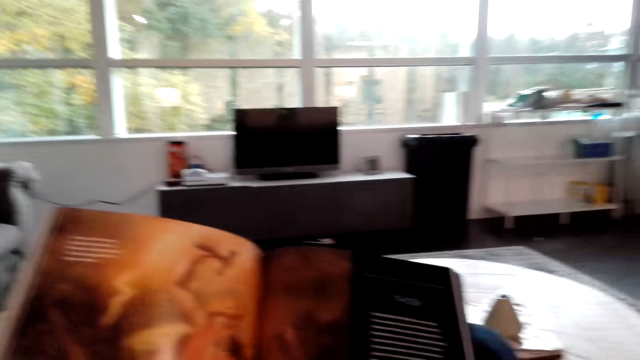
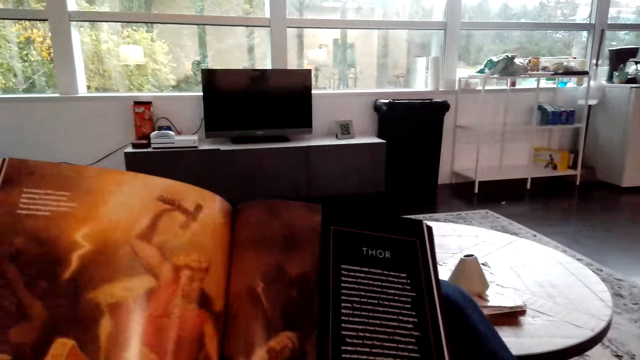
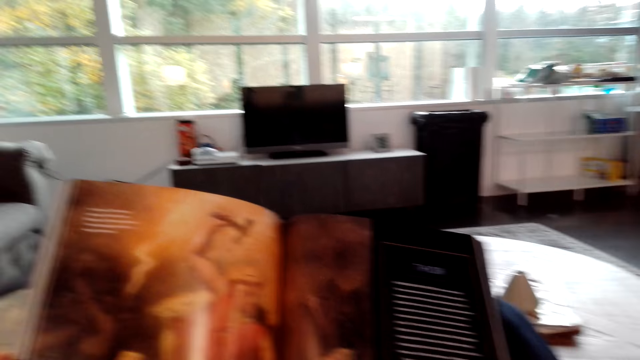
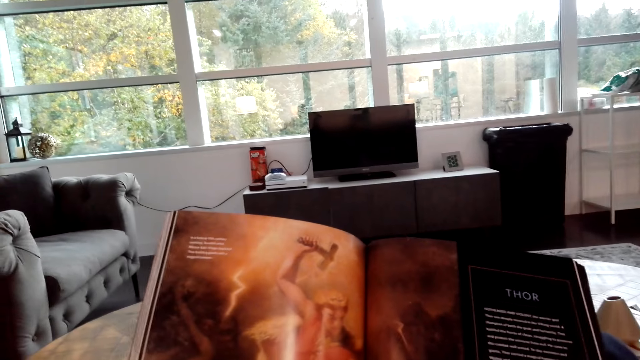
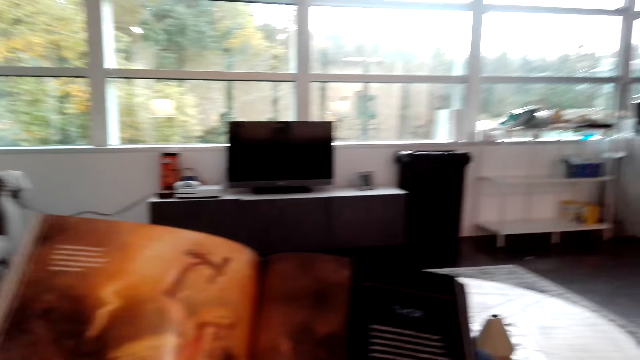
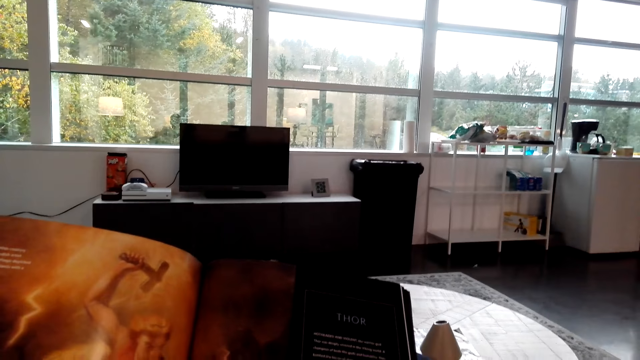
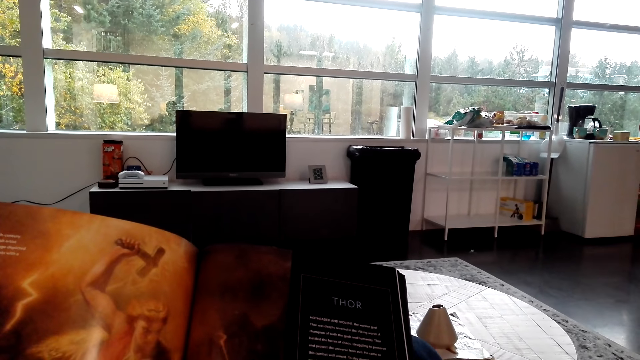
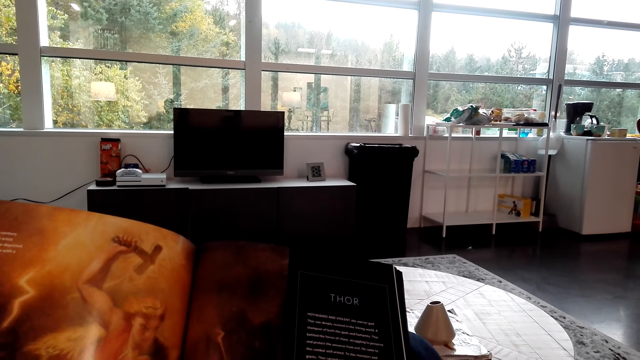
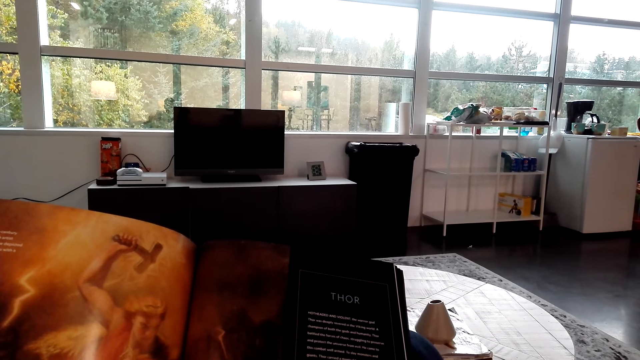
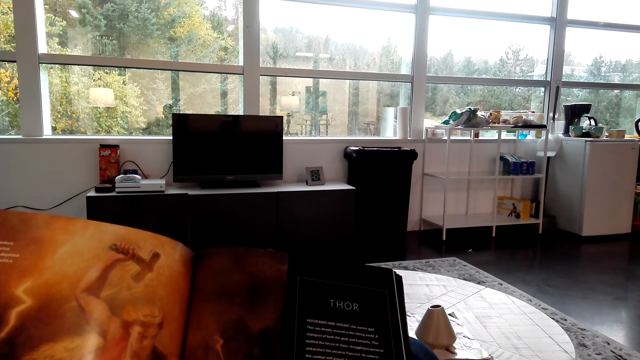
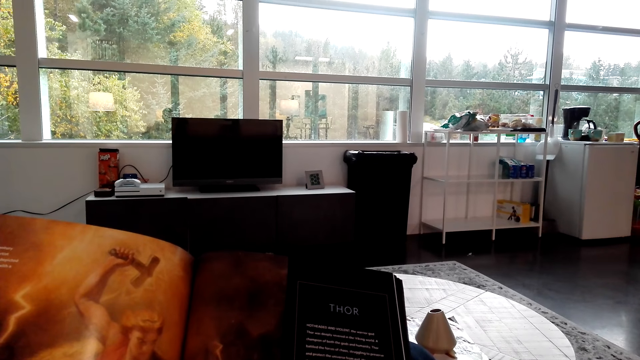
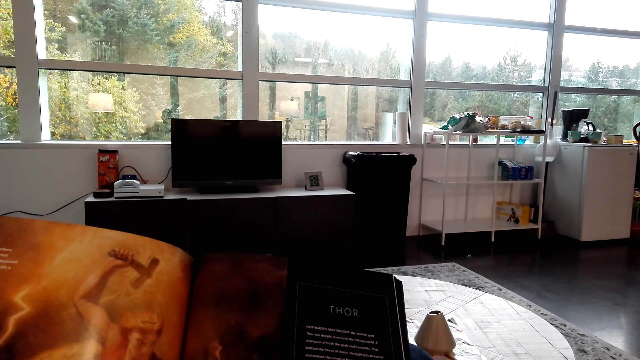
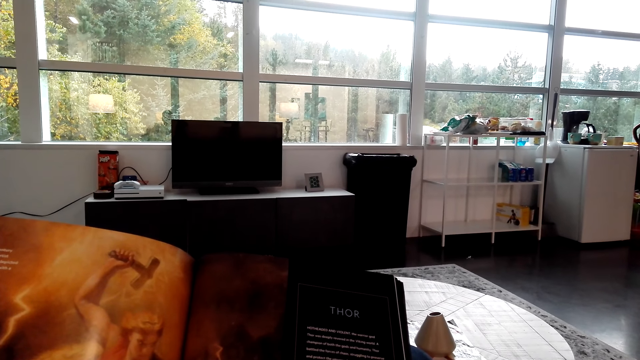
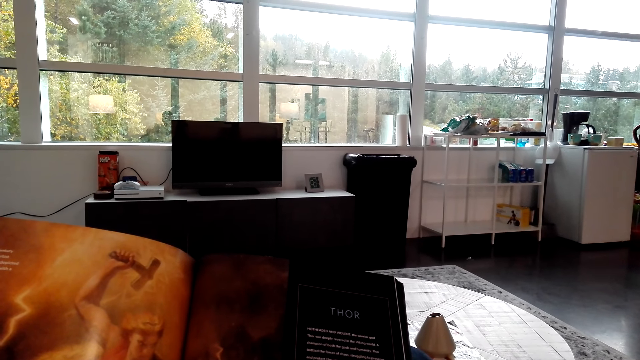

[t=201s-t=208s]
The camera wearer reads the magazine.

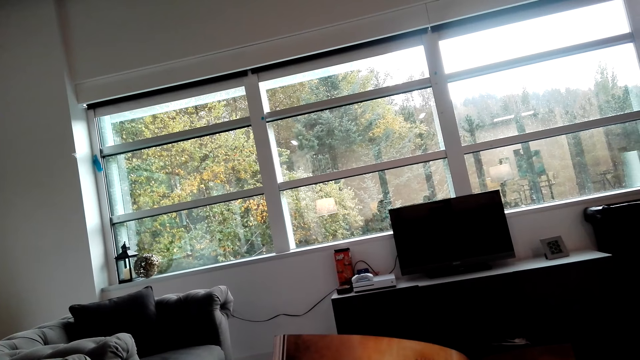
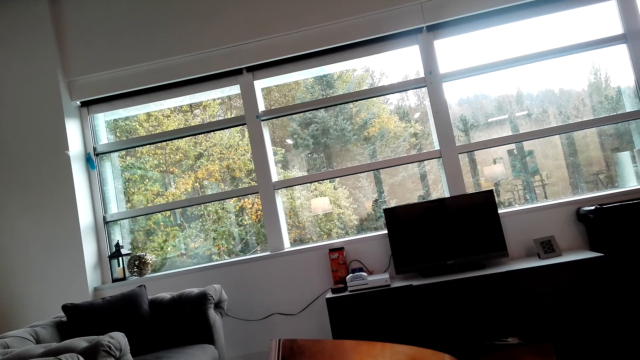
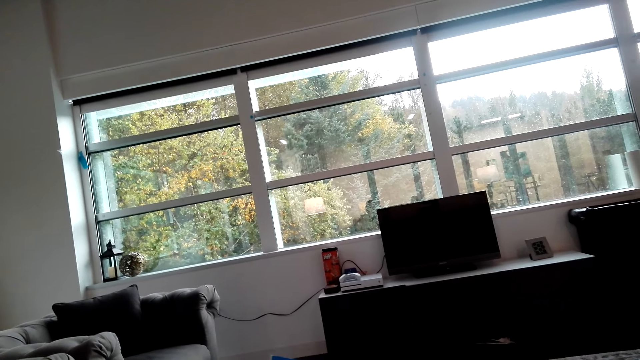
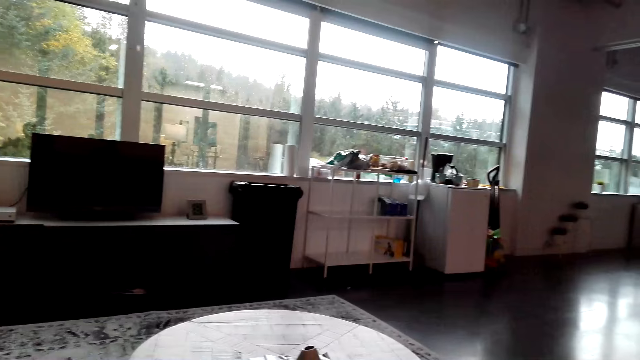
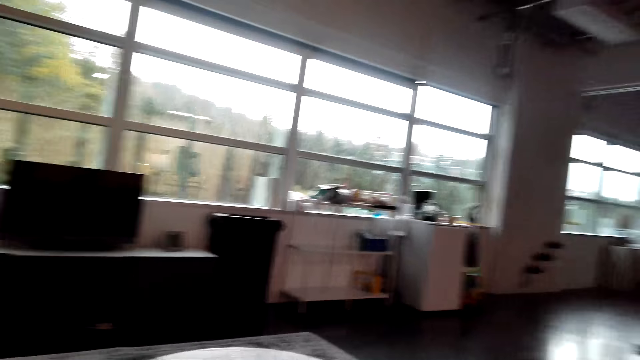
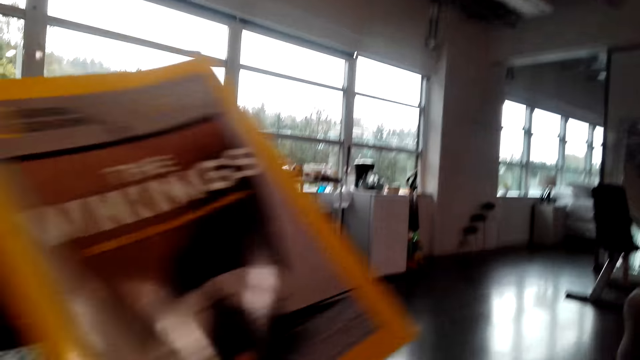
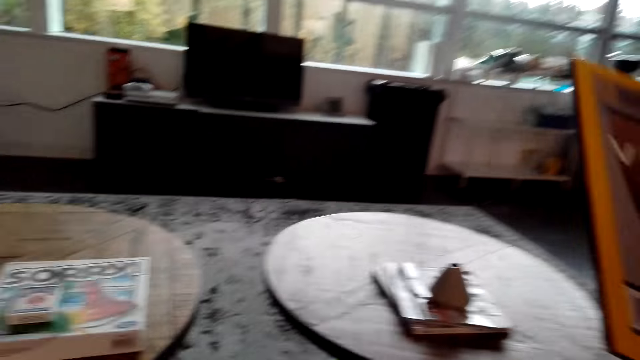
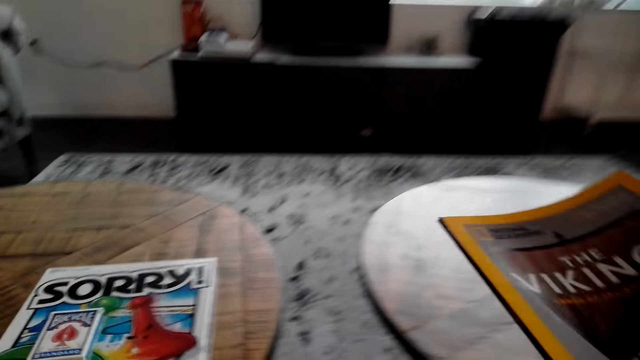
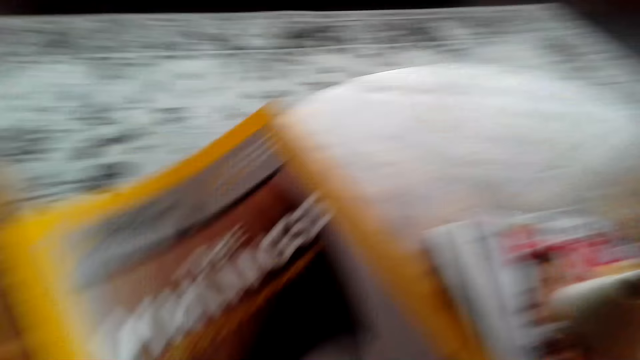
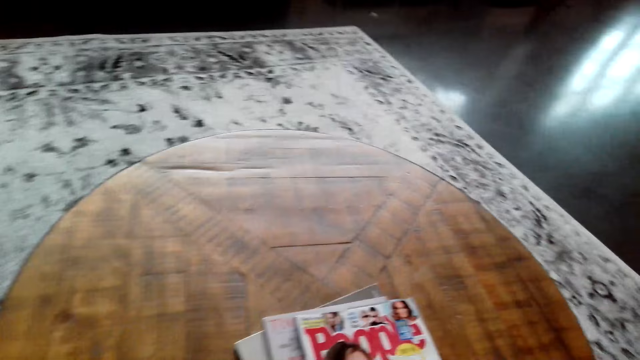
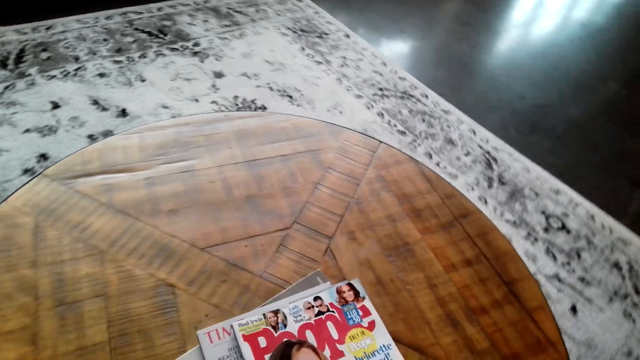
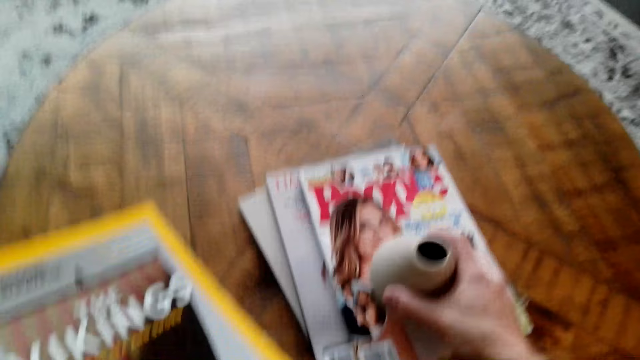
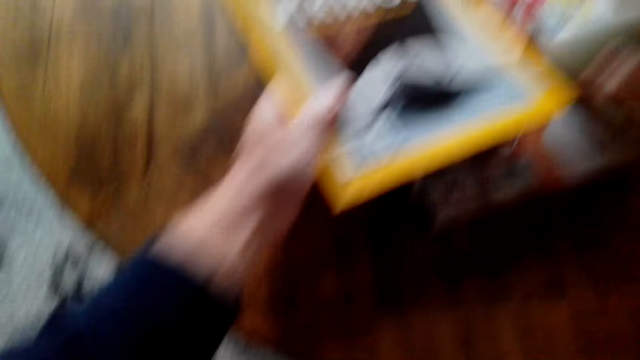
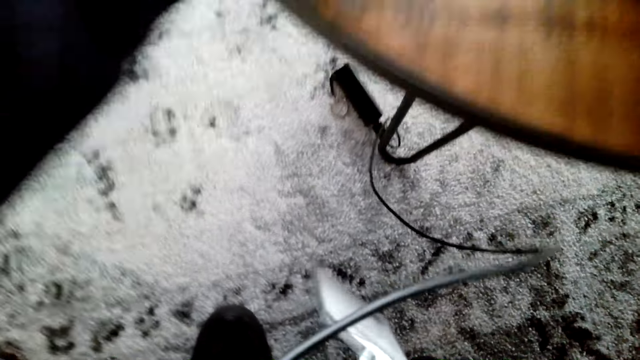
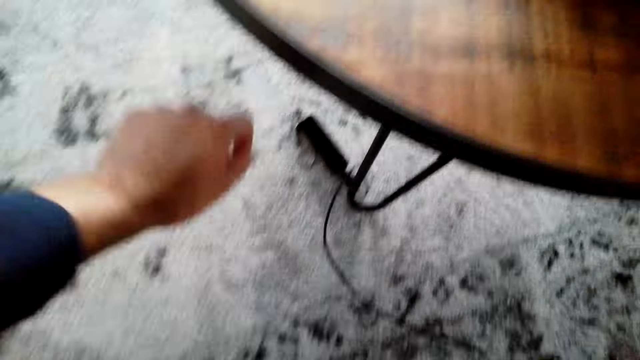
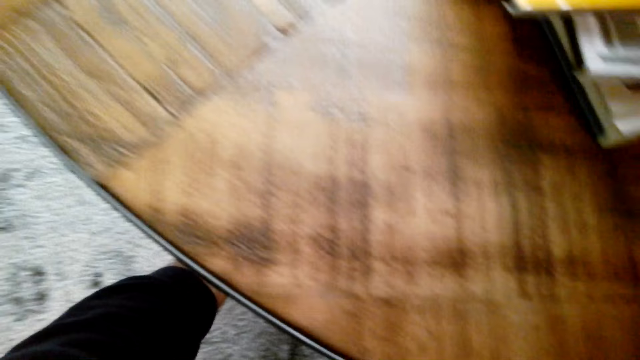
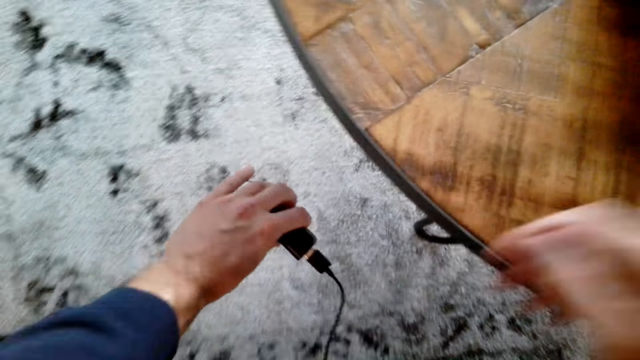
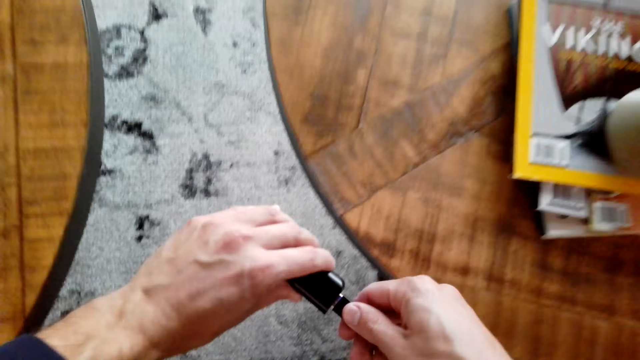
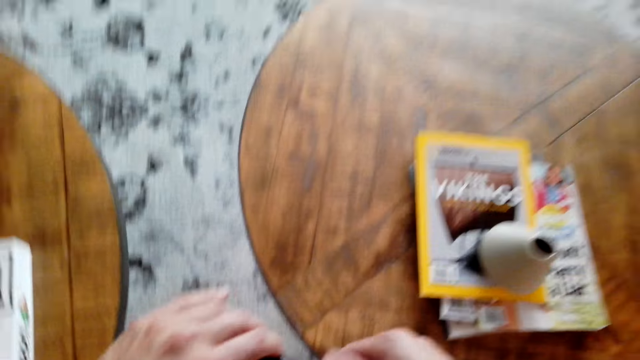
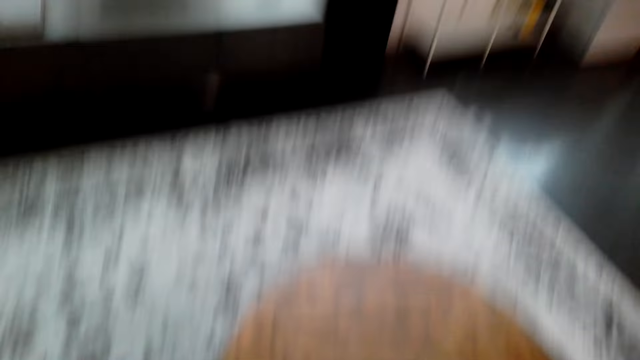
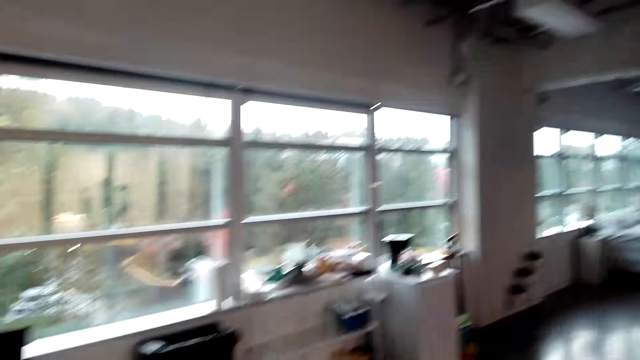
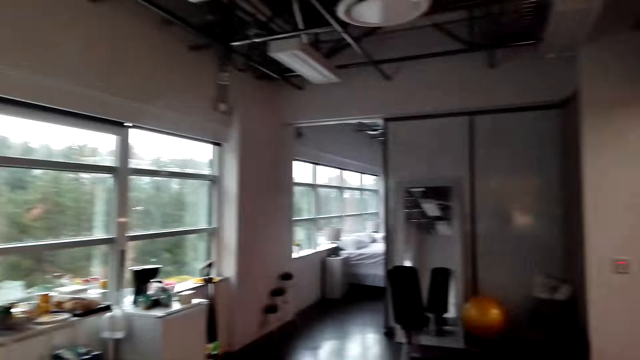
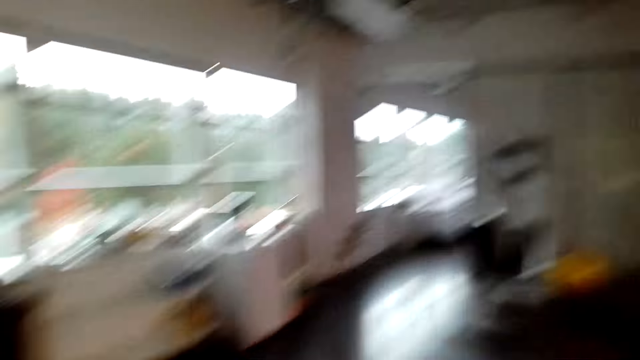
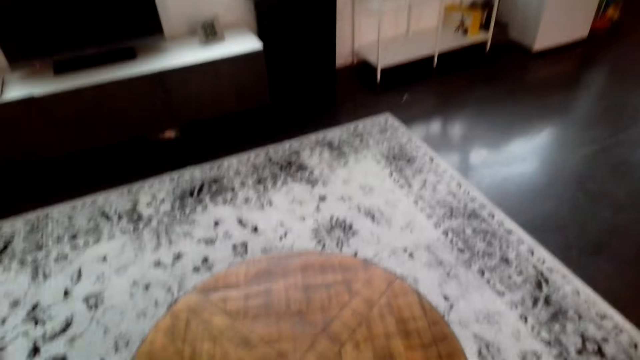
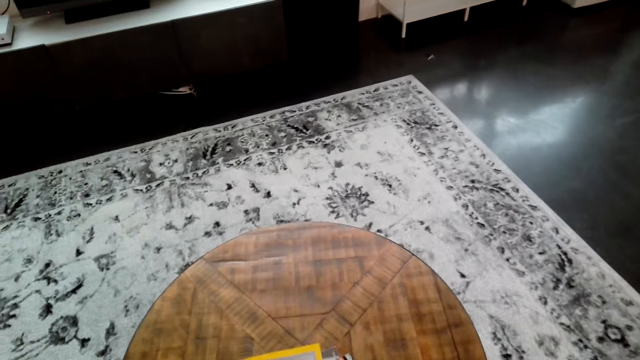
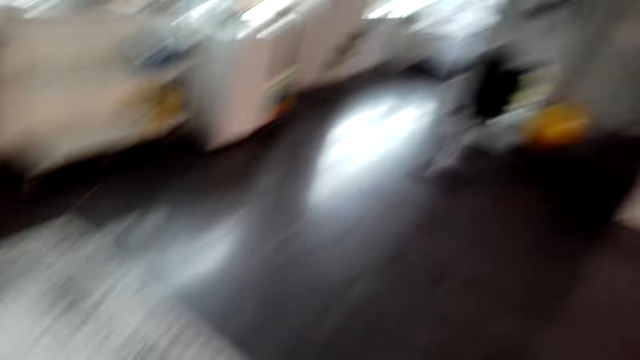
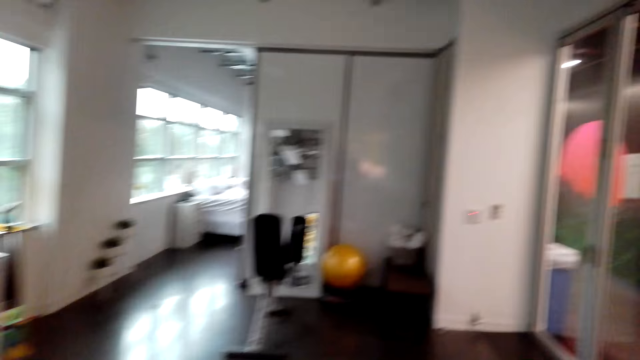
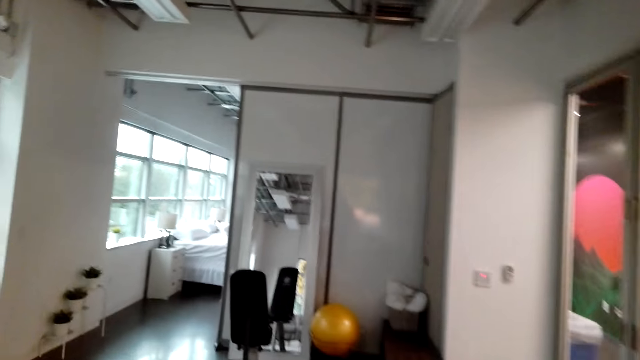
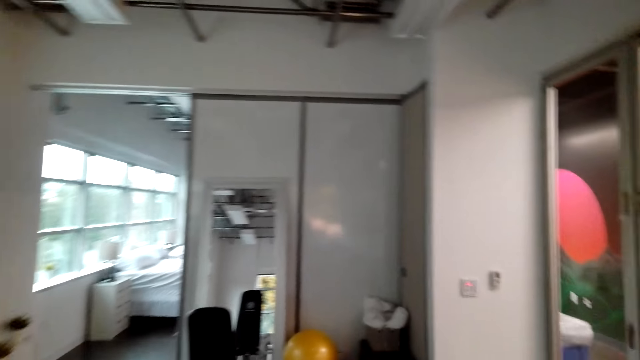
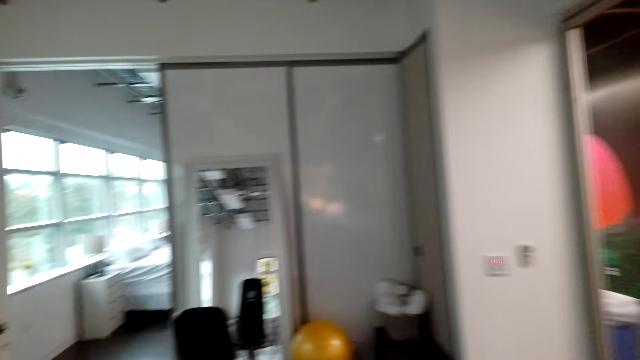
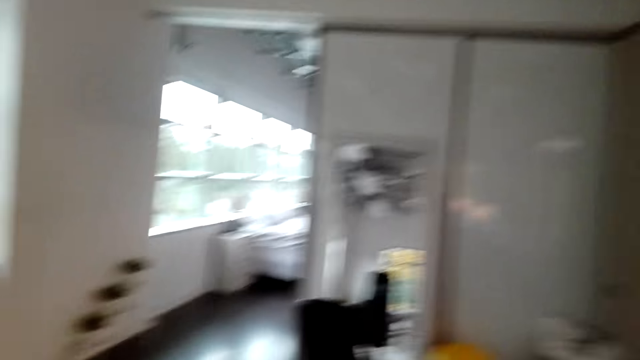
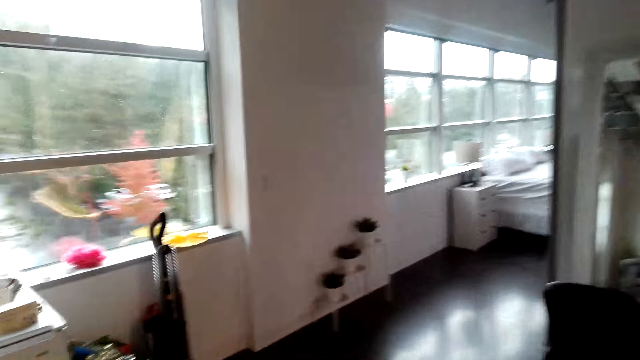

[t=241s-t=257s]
The camera wearer closes the book. They put the book on the table. They pick up an adapter. They fix the USB. They walk to the exercise room. They walk around the room.
